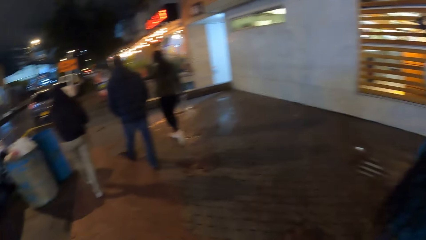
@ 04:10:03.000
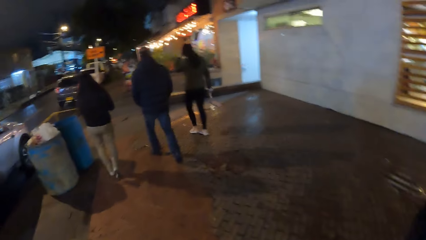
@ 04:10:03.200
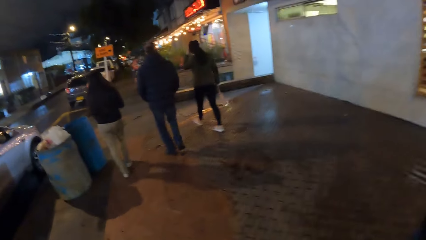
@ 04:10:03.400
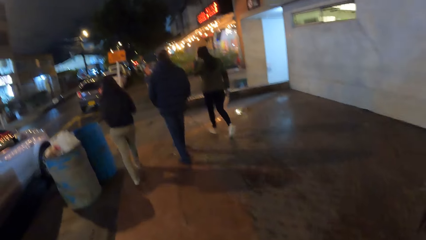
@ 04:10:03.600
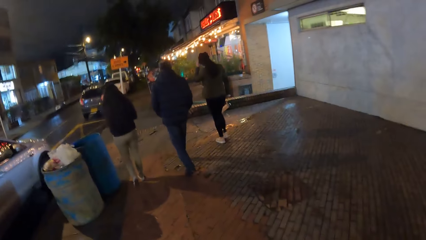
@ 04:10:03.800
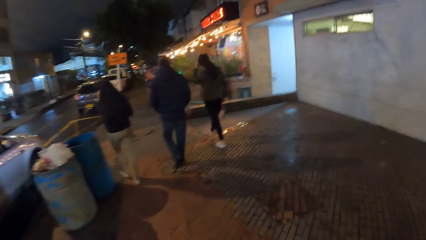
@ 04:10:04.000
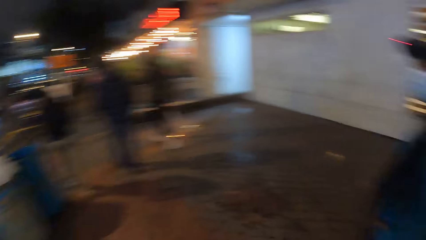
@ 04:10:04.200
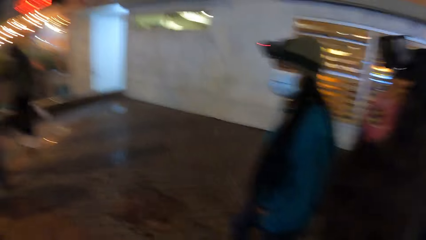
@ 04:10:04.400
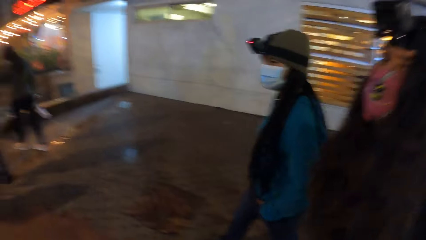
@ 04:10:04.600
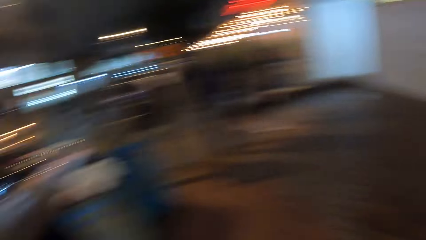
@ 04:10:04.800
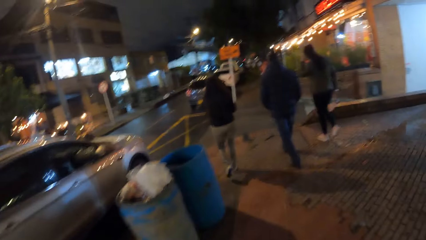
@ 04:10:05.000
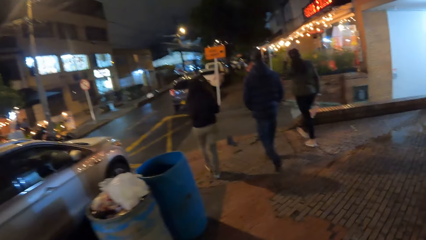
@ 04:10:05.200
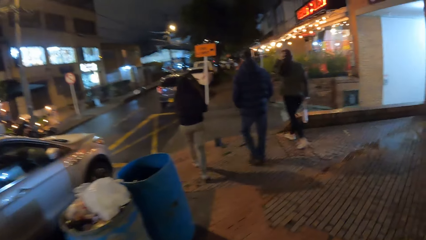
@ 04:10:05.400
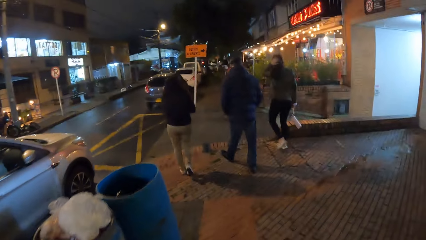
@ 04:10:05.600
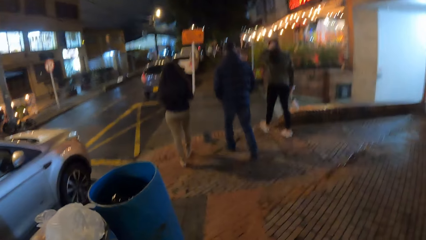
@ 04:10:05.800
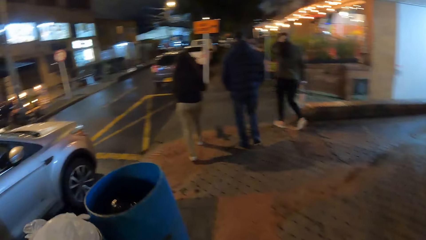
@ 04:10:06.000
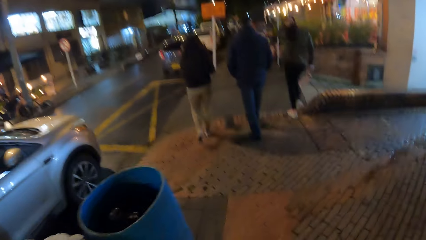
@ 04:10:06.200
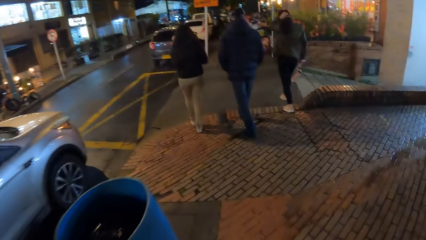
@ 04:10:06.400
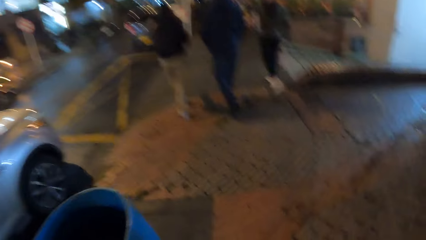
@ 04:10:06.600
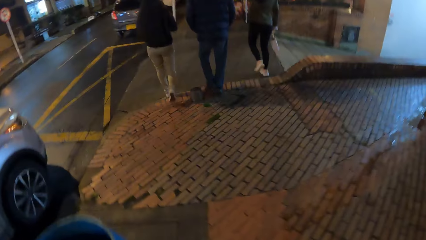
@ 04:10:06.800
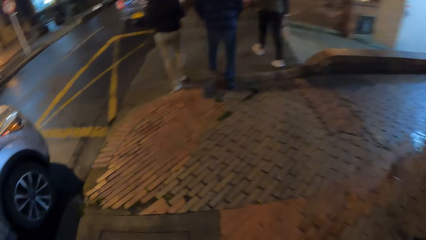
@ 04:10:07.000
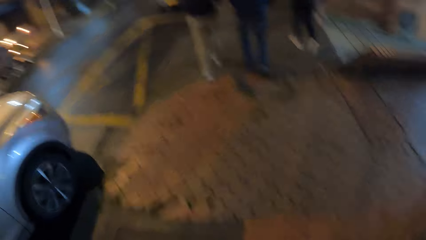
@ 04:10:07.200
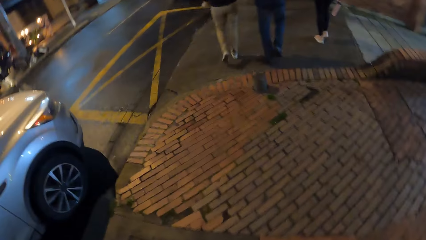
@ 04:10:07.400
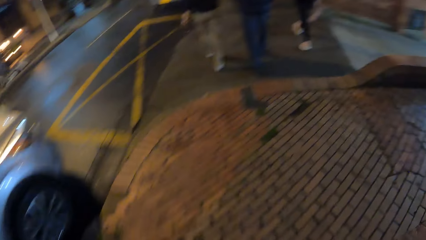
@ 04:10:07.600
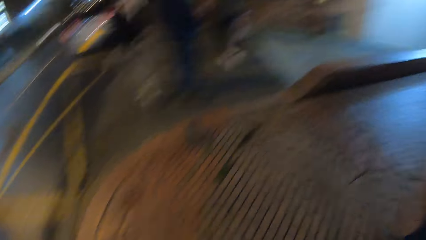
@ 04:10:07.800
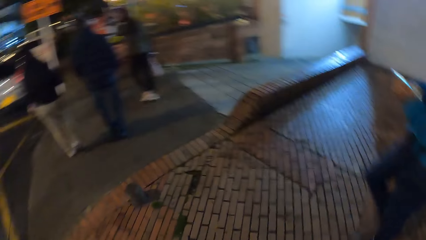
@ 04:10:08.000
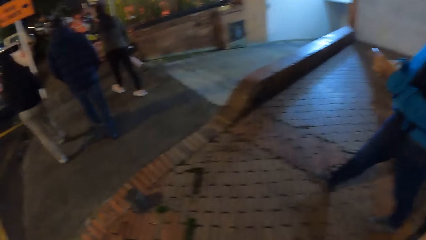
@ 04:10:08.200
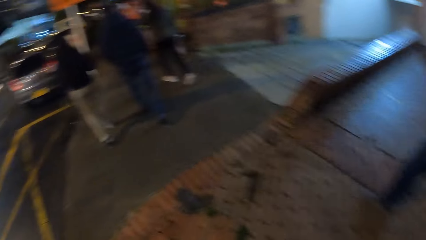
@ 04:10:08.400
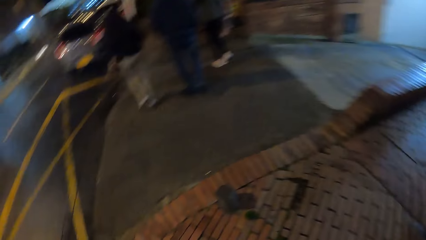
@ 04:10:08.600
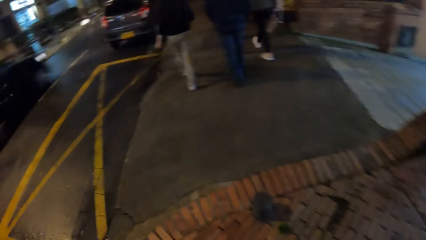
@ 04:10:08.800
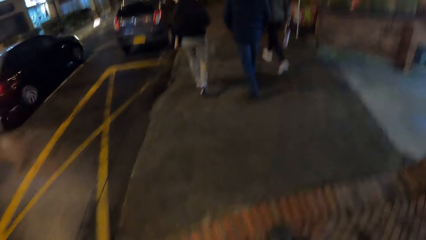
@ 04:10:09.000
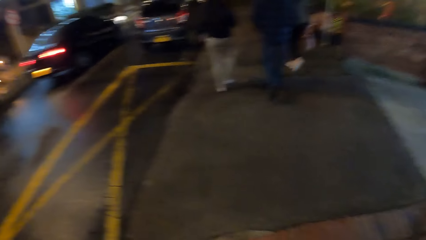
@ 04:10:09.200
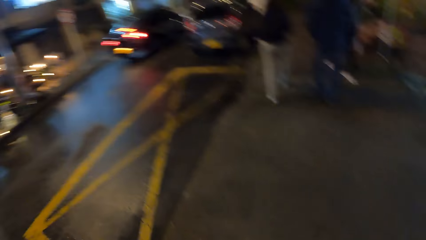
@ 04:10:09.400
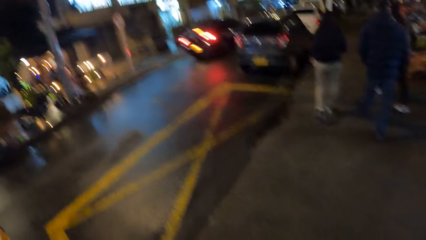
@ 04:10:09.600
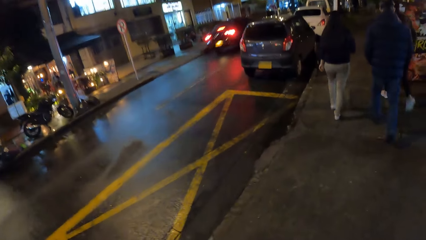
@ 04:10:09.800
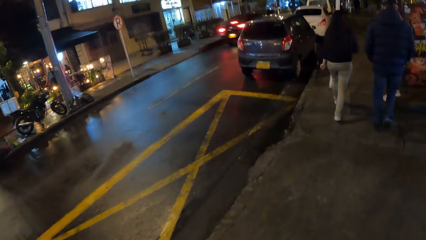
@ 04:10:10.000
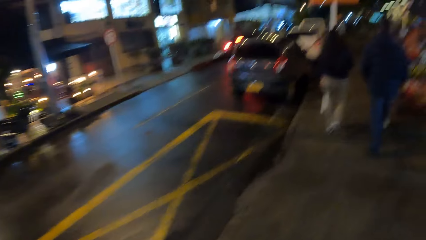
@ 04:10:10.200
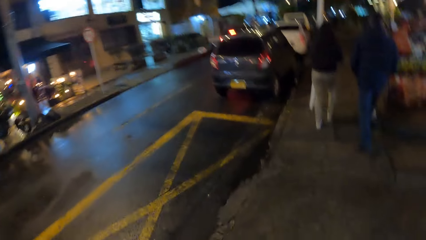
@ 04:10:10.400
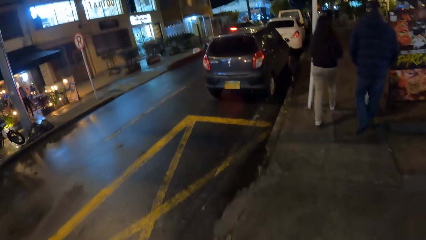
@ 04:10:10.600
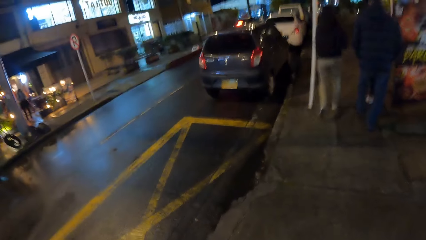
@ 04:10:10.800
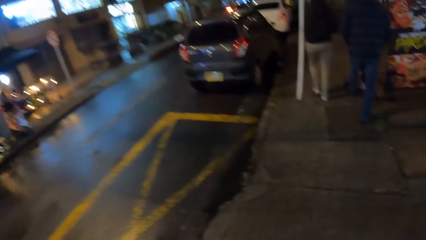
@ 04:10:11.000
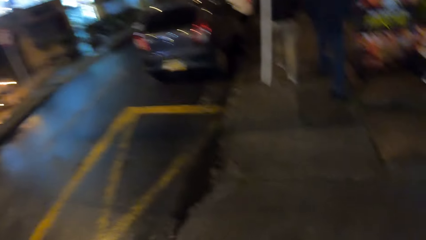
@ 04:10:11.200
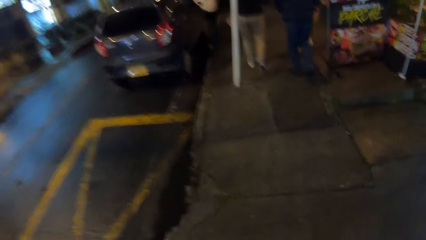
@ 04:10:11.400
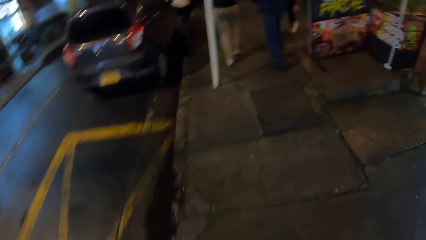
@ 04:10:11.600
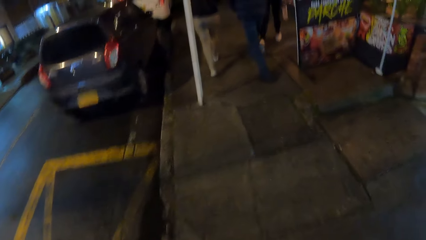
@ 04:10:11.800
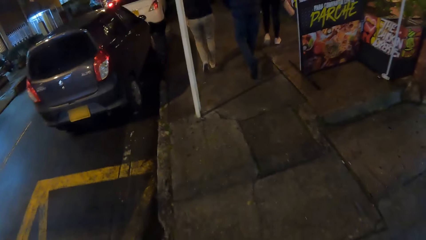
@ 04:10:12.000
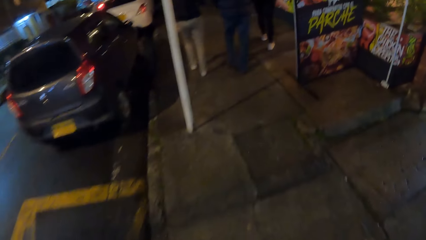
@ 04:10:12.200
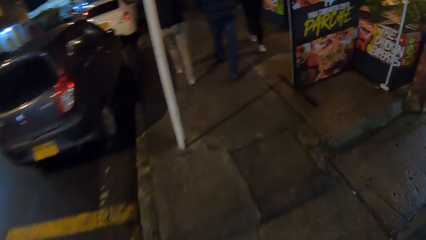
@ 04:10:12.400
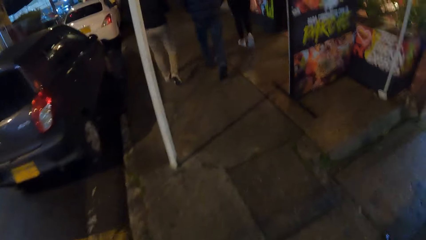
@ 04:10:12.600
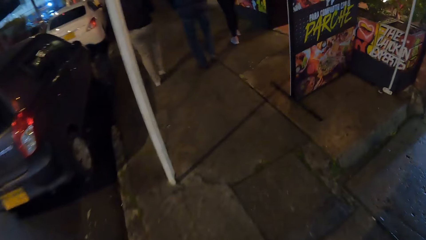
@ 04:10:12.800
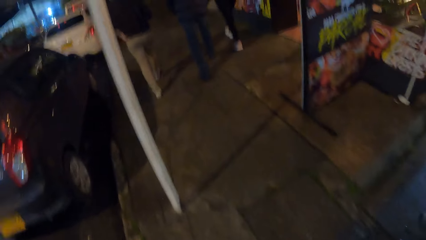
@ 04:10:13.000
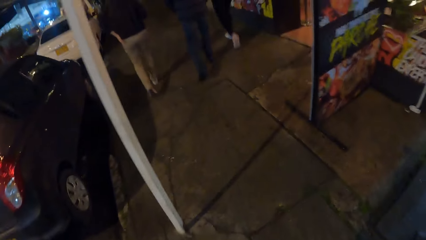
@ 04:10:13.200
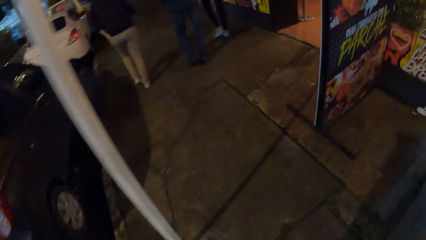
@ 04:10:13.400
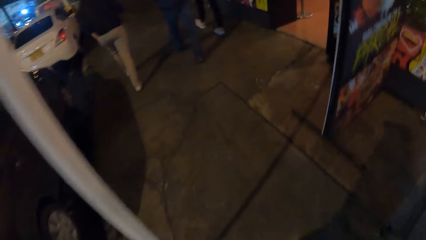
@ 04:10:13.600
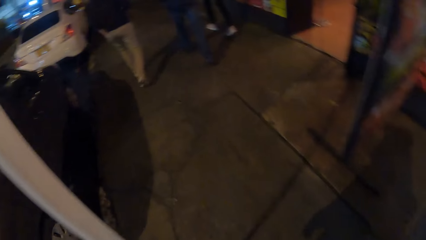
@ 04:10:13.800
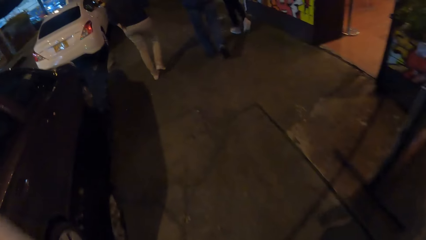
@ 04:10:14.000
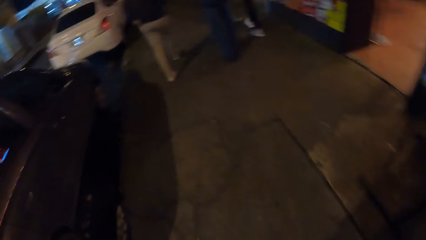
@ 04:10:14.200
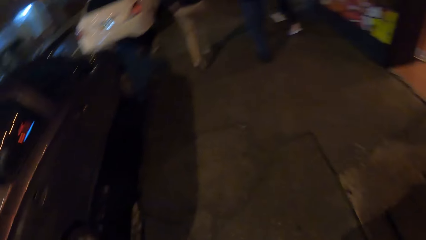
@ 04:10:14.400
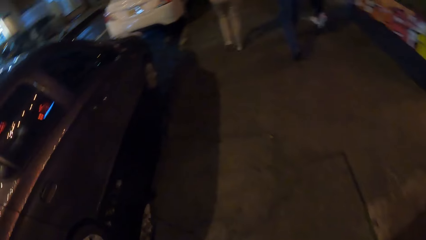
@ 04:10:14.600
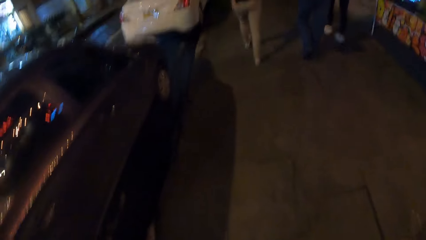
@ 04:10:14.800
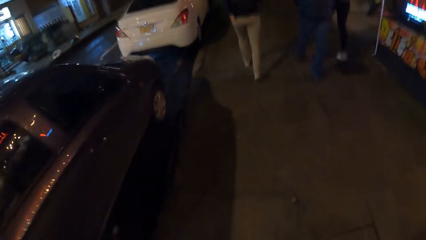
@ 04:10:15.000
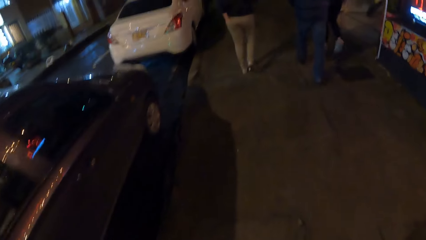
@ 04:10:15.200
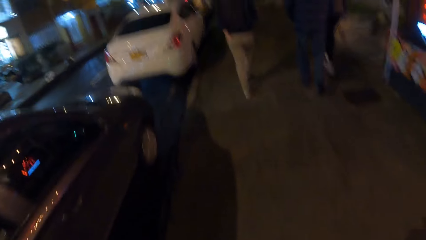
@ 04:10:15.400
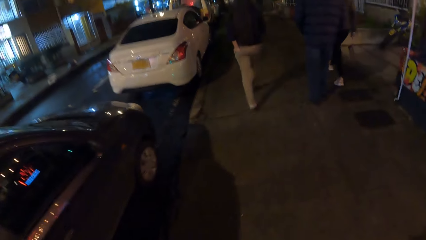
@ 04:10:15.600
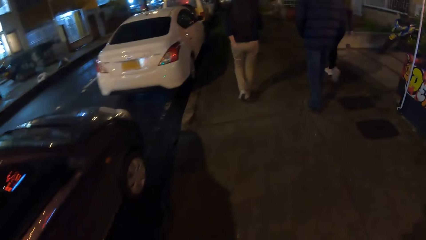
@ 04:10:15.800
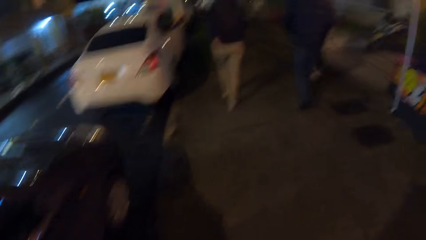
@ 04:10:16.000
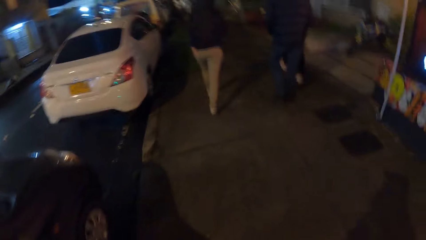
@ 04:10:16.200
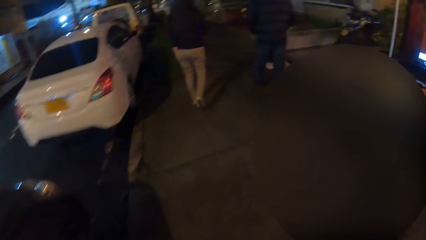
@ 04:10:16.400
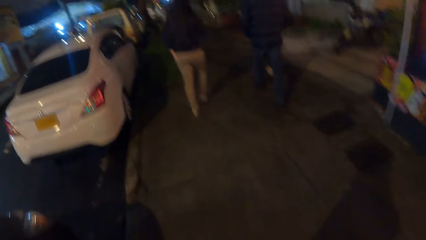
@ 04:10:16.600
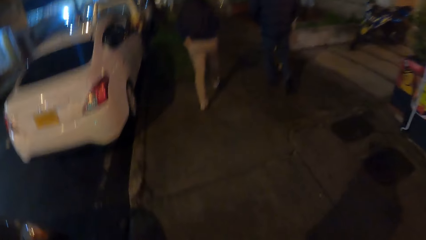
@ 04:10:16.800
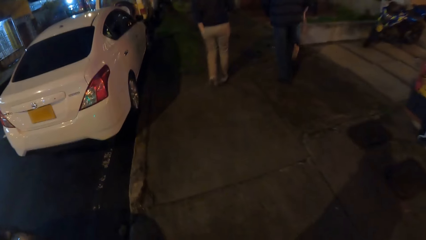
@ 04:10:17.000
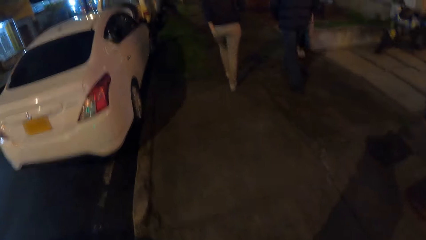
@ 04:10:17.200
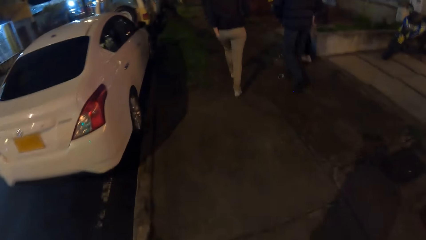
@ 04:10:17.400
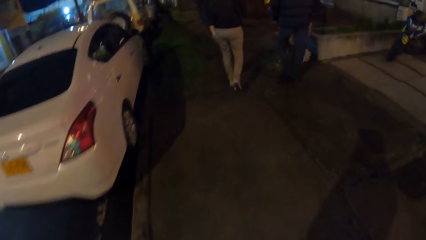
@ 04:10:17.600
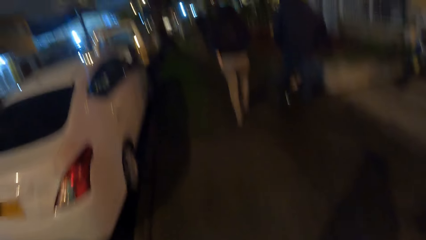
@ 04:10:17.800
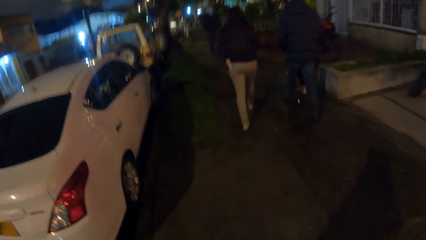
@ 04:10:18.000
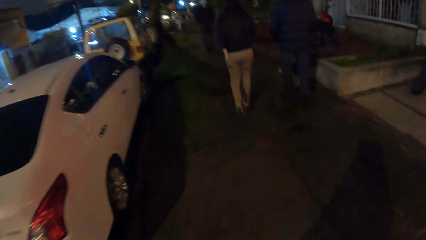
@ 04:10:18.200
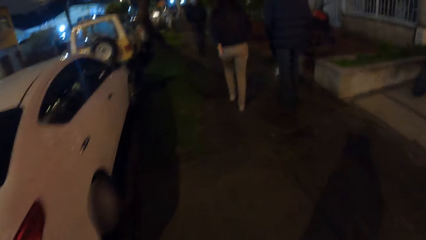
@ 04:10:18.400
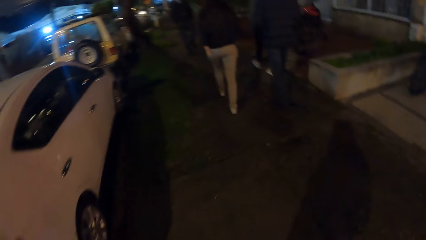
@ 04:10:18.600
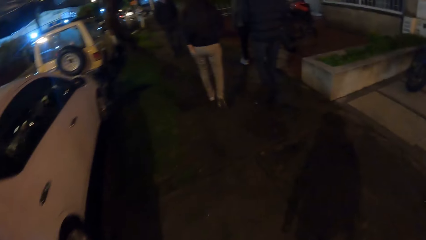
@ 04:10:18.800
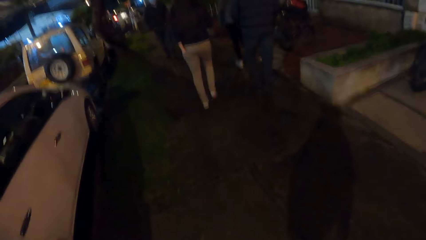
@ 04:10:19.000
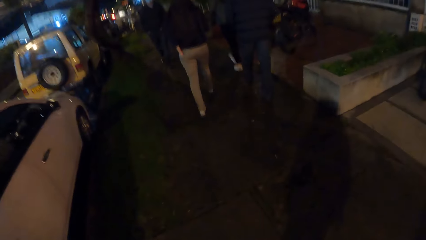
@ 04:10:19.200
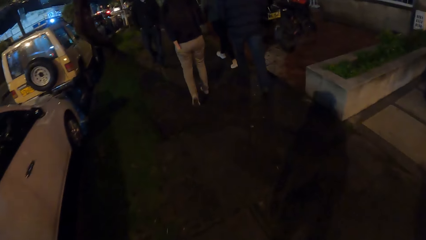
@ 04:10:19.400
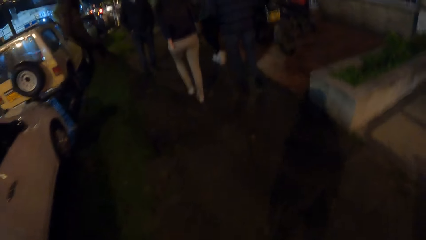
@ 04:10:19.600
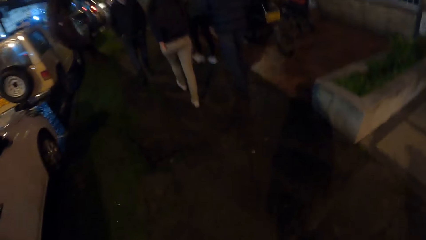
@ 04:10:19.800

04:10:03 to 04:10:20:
A man walks. A woman walks. Another man walks. The woman adjusts her hair with her left hand.
